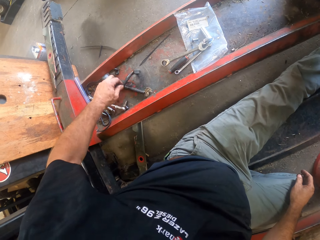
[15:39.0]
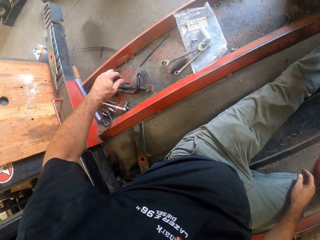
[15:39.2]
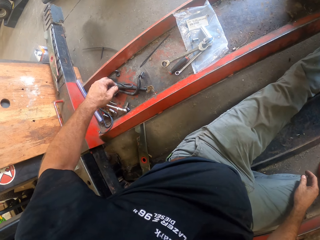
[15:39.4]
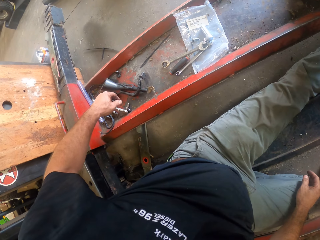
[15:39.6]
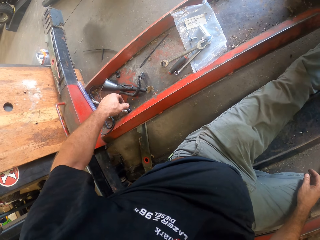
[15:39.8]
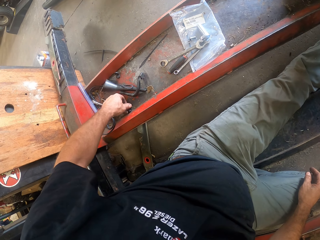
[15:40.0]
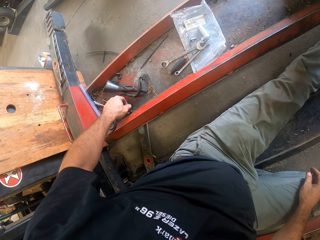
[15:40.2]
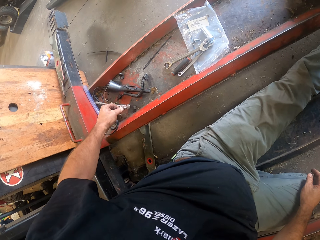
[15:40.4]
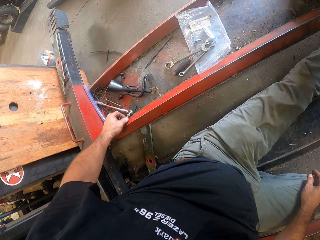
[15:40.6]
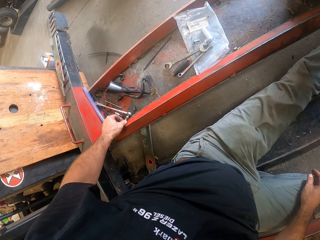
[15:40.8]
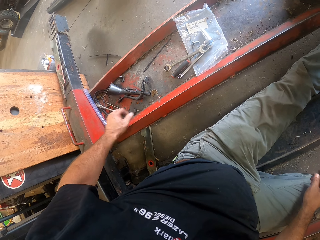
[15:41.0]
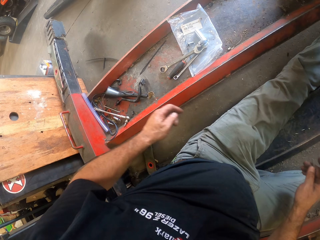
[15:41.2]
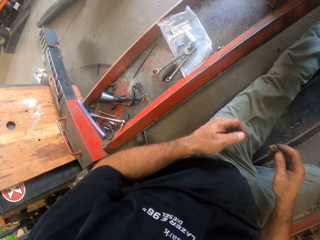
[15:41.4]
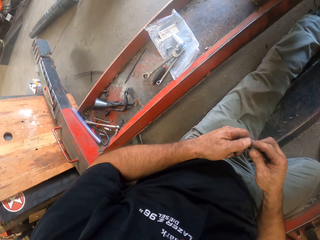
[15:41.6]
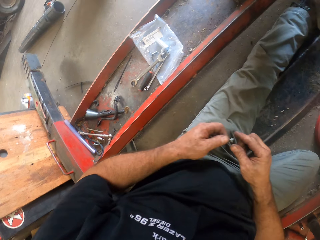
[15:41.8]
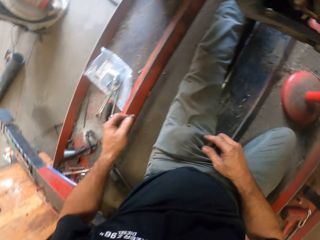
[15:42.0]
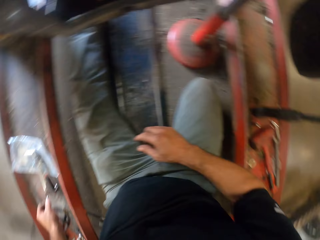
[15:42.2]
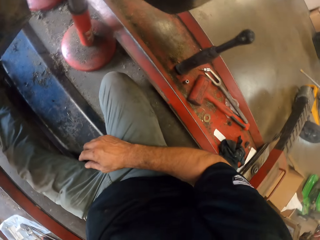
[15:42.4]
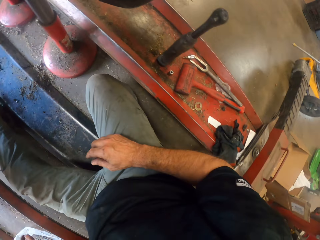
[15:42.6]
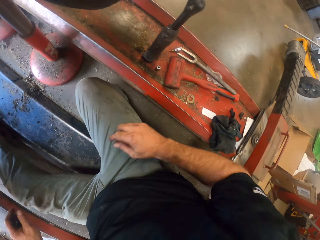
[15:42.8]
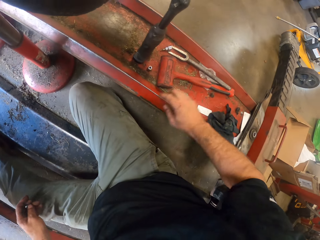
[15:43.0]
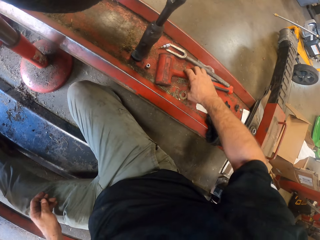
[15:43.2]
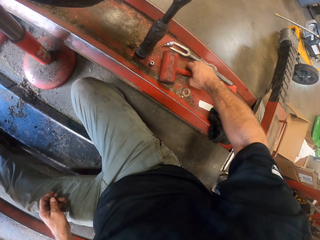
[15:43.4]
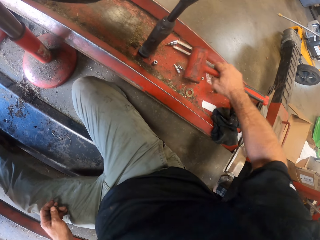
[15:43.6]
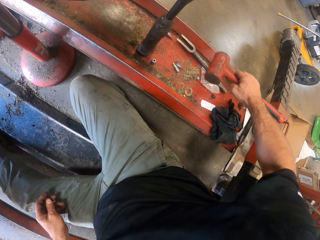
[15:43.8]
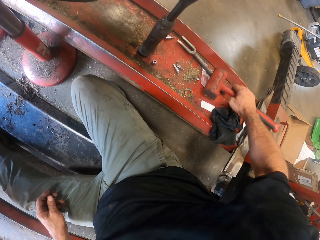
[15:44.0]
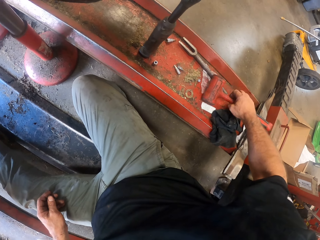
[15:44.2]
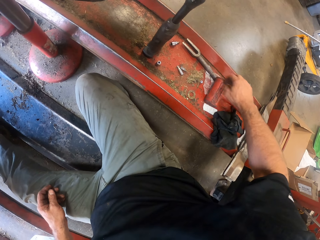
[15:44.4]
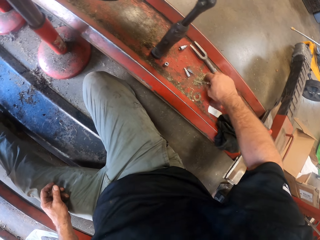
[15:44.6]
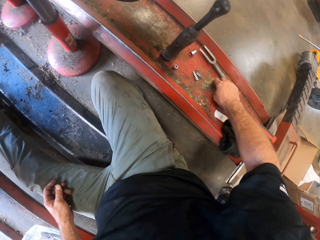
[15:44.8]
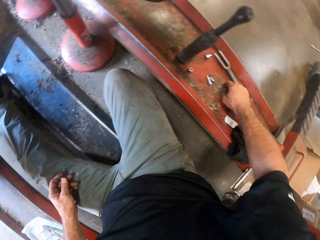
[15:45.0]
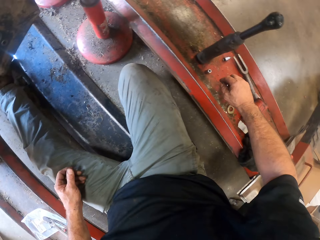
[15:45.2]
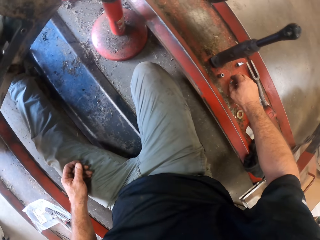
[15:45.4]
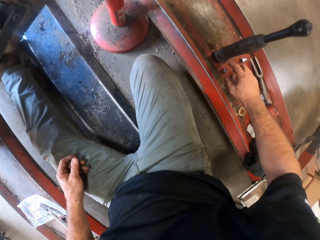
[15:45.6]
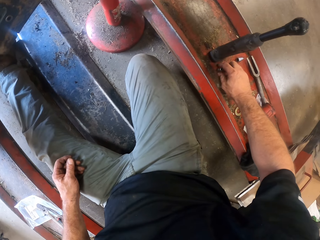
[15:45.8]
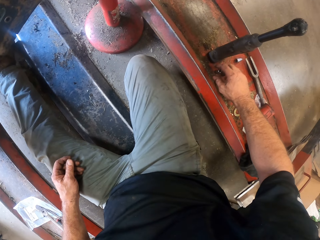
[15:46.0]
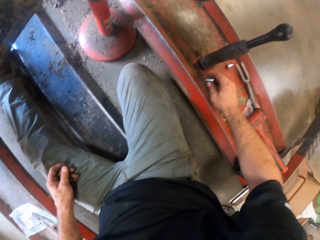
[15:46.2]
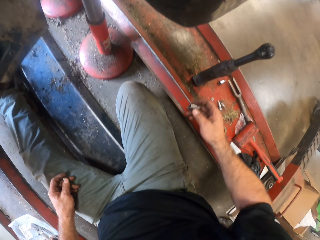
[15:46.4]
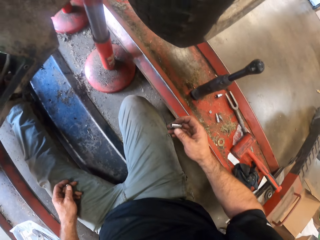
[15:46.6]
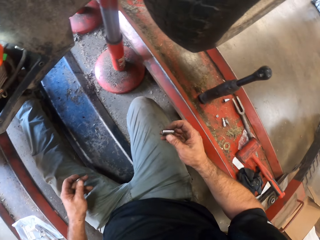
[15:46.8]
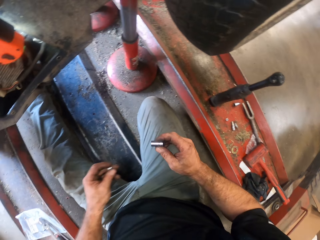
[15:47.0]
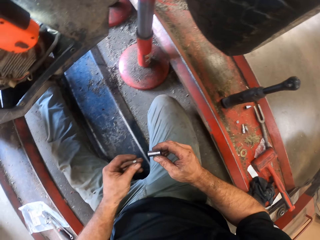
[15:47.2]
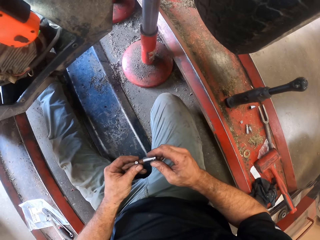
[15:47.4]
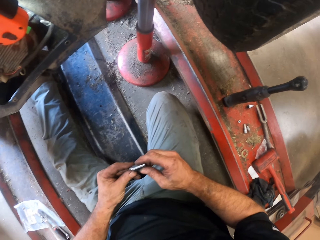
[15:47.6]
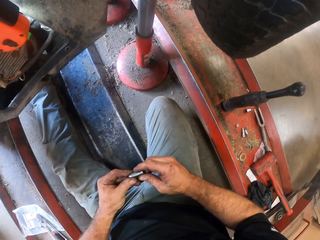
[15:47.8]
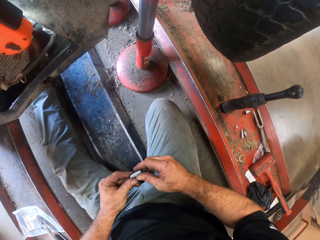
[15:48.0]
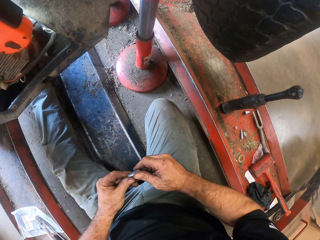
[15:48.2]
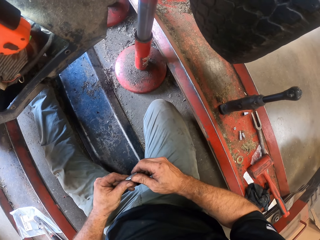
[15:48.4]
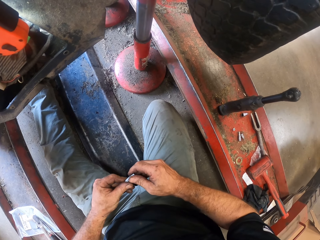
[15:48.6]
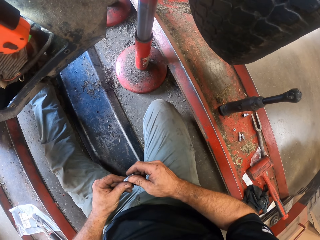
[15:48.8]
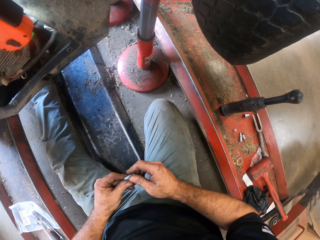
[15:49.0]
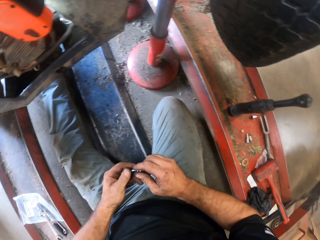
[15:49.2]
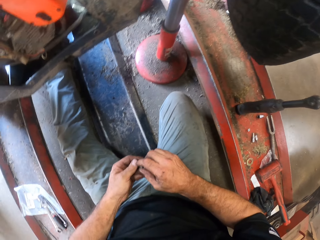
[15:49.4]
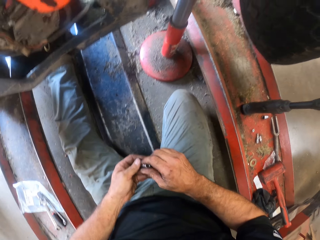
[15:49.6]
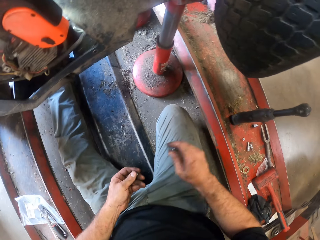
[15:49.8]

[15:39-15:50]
The camera wearer adjusts the tools on the rail with his left hand. He passes the nut in his right hand to his left hand, puts the lawn mower blade on the automated assembling machine, and drops the nut in his left hand on the rail. He adjusts a hammer on the rail with his right hand. He picks a nut or flank socket on the rail with his right hand. He attaches the flank socket to the lawn mower blade.

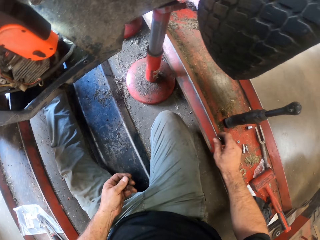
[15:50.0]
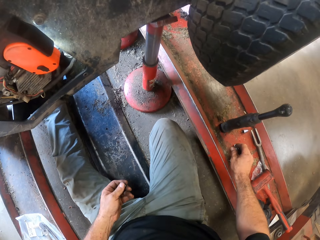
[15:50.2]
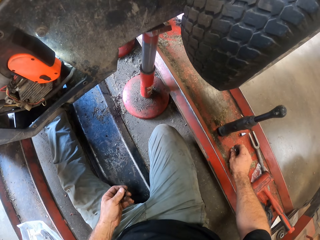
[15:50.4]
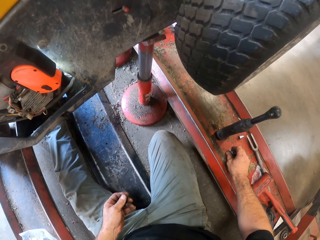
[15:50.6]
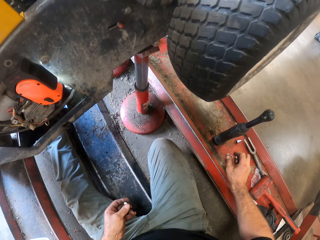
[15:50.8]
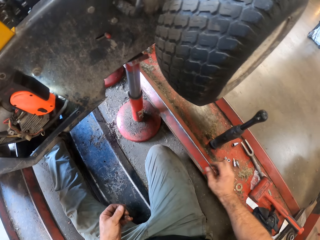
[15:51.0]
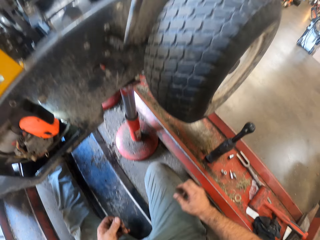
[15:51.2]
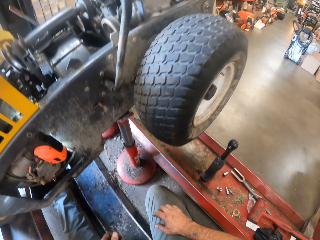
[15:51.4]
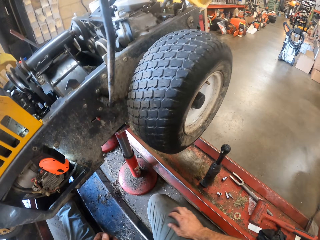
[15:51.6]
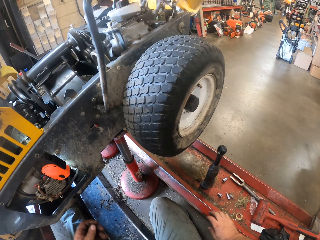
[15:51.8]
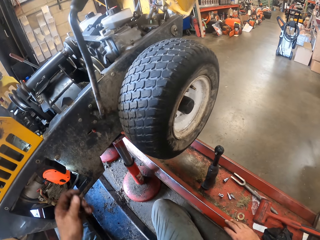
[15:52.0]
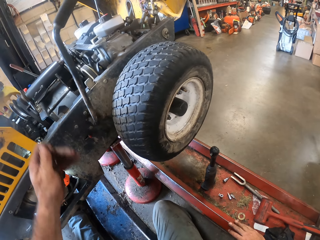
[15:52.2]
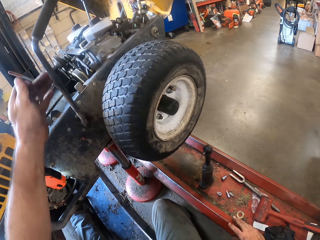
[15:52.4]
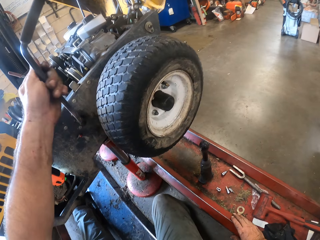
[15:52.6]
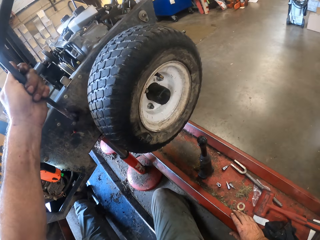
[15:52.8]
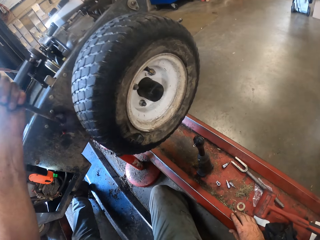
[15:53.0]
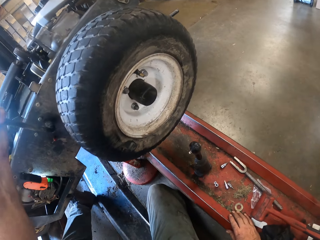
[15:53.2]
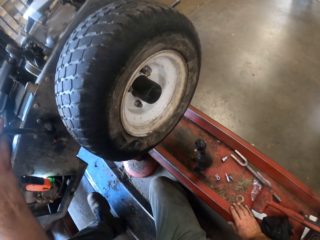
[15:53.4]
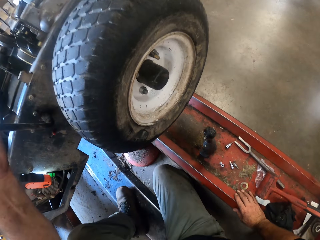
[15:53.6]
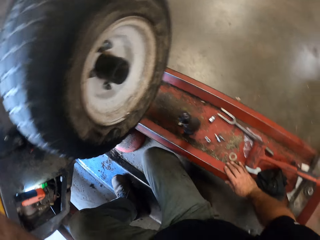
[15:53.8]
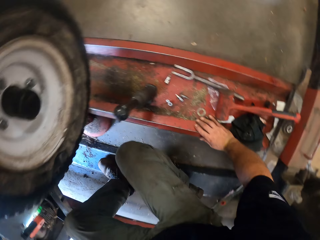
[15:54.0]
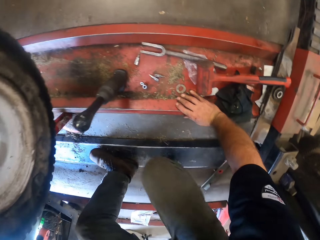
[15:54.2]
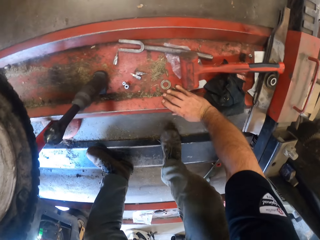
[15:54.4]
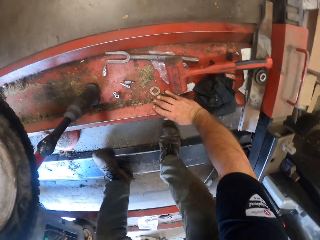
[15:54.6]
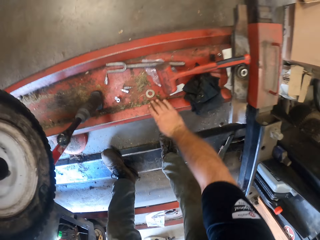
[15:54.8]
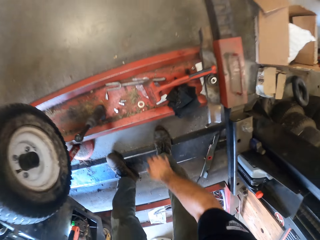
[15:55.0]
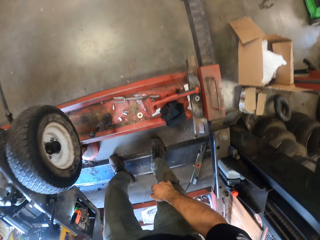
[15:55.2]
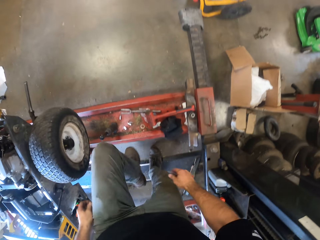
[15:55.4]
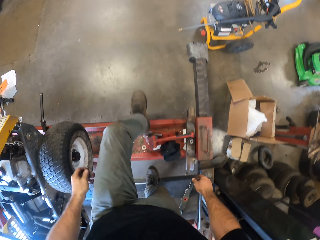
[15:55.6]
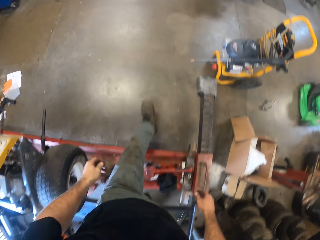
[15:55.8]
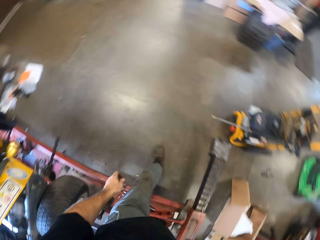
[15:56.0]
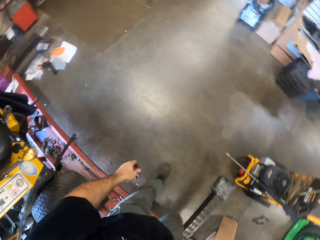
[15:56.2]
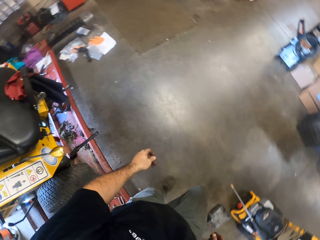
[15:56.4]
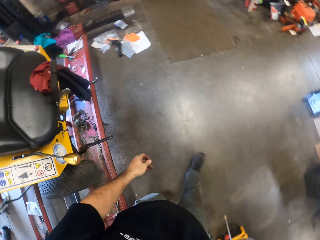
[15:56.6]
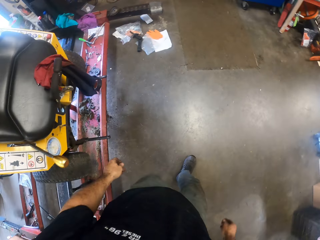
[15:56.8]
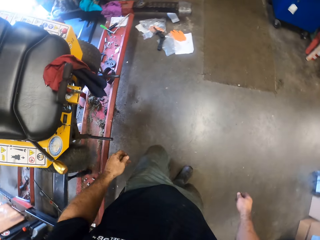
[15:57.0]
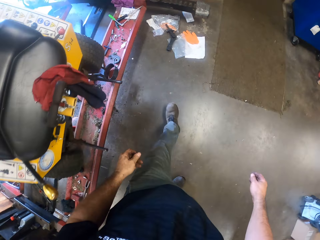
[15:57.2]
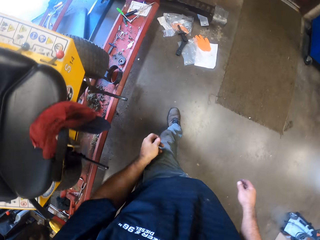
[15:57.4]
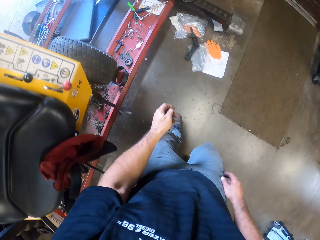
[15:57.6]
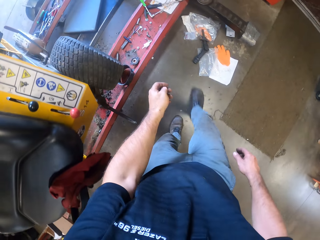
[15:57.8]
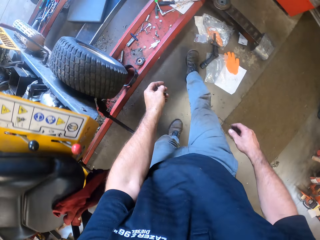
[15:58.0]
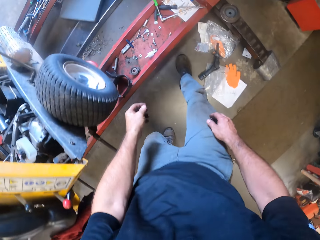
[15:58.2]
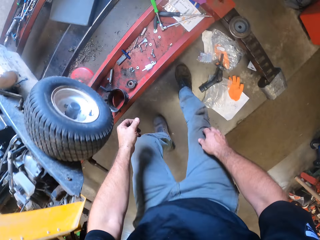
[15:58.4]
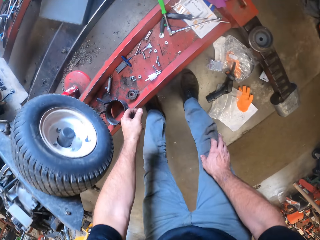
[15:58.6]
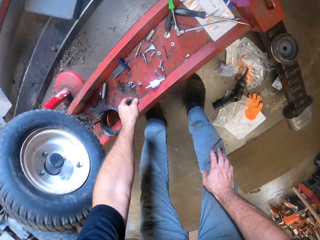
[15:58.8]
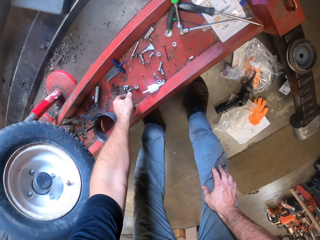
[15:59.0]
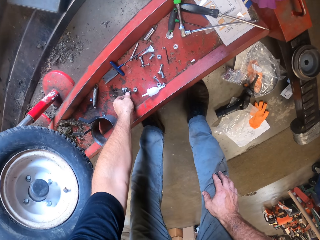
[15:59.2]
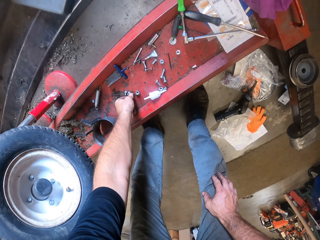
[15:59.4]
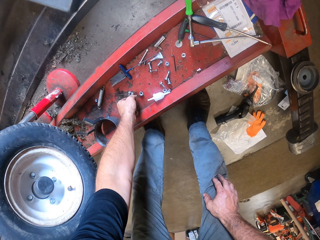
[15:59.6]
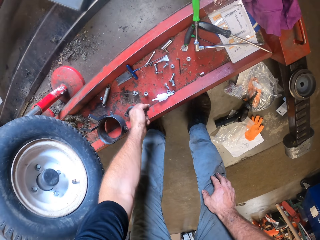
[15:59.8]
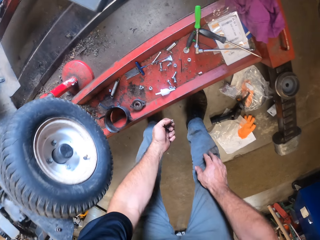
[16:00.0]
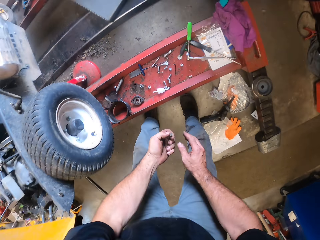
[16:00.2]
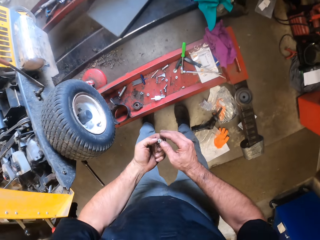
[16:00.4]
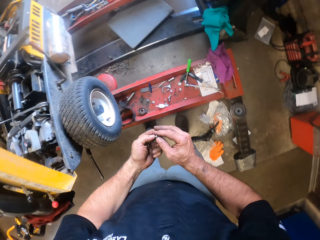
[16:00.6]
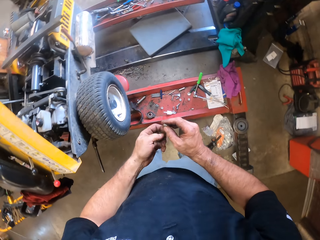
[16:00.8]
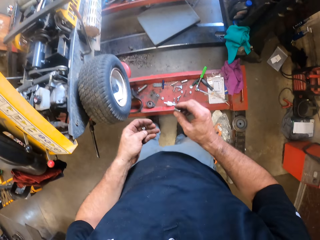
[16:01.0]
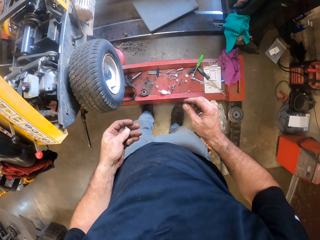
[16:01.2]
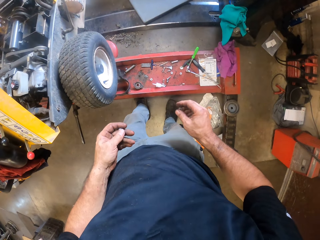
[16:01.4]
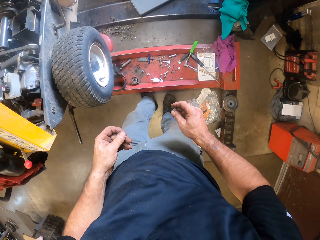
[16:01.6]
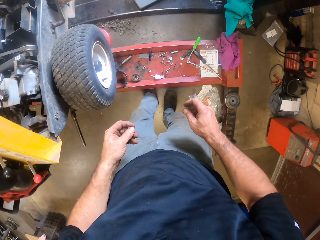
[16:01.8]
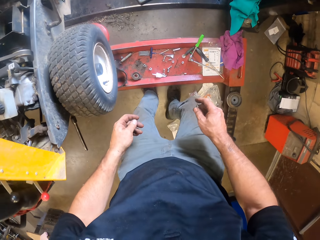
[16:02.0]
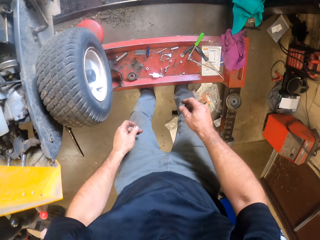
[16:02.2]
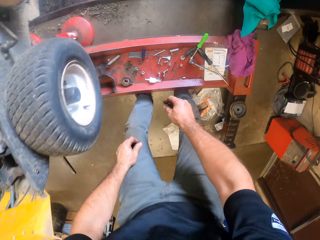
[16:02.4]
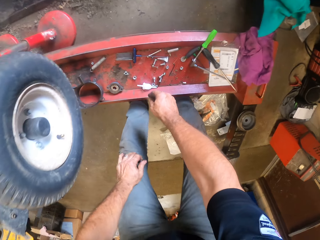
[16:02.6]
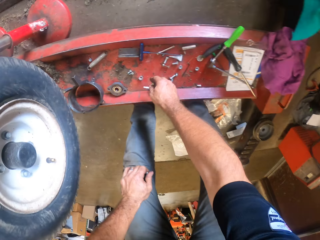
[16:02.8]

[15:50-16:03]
The camera wearer drops back the nut in his right hand on the rail. He supports his left hand with a part of the ride on lawn mower. He stands up and walks out of the lawn mower assembling machine. He picks a nut on the rail with his left hand and passes the nut to his right hand.
